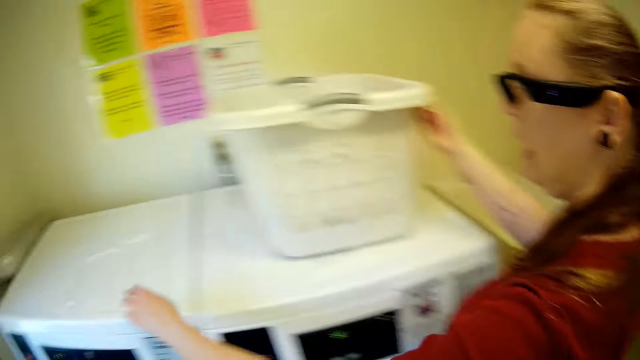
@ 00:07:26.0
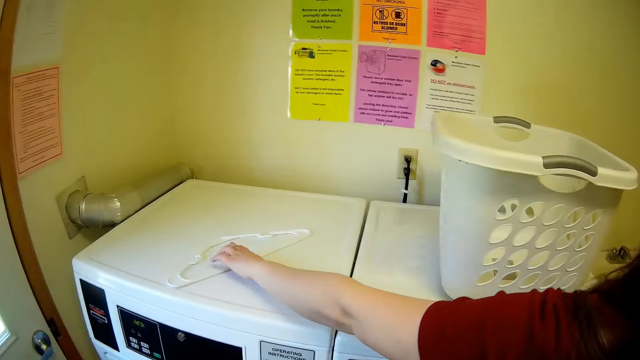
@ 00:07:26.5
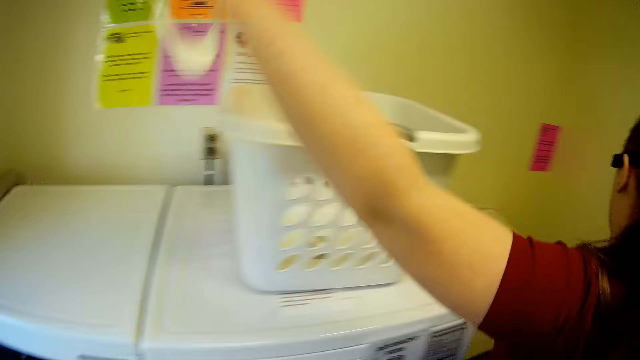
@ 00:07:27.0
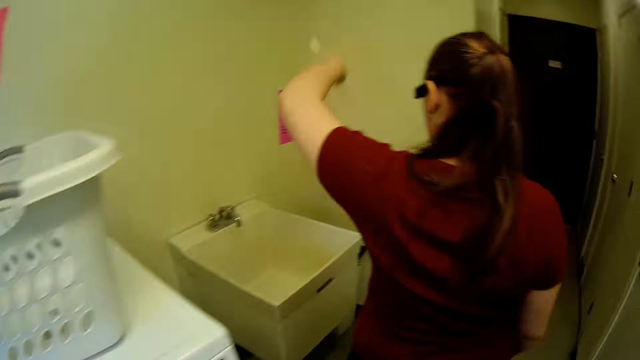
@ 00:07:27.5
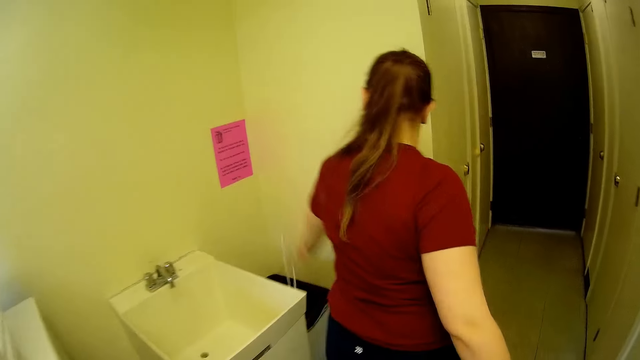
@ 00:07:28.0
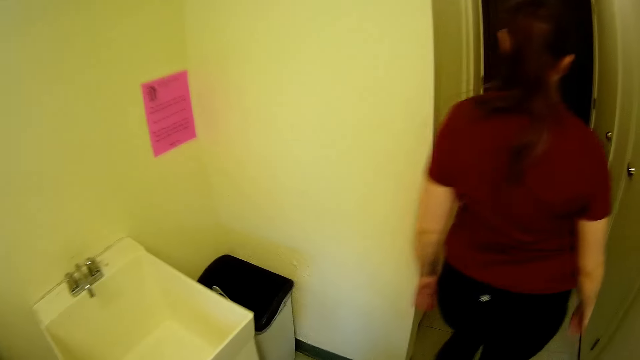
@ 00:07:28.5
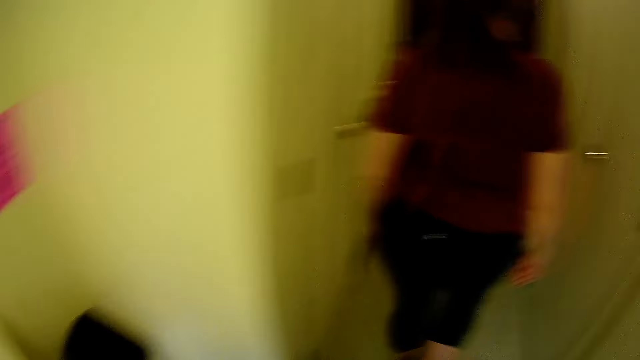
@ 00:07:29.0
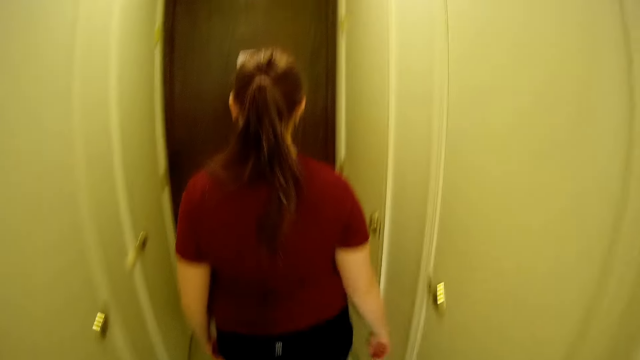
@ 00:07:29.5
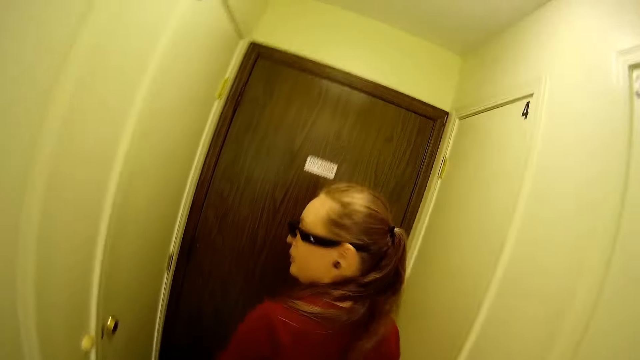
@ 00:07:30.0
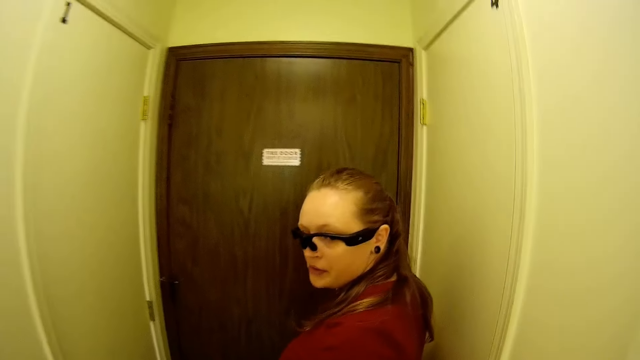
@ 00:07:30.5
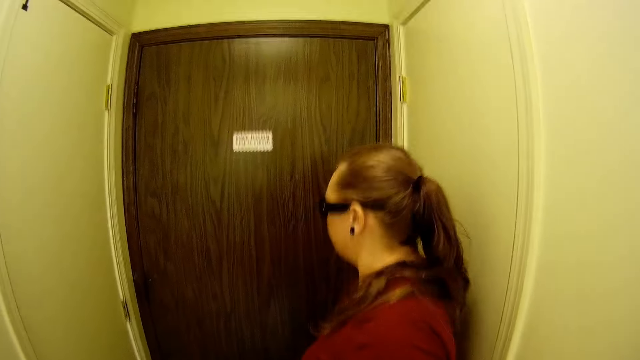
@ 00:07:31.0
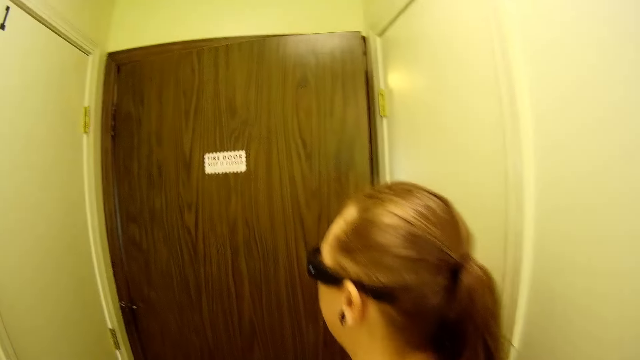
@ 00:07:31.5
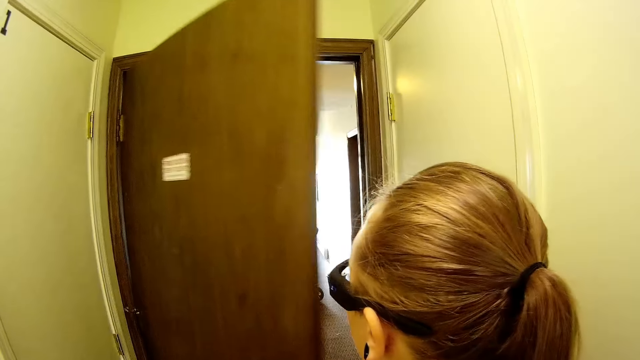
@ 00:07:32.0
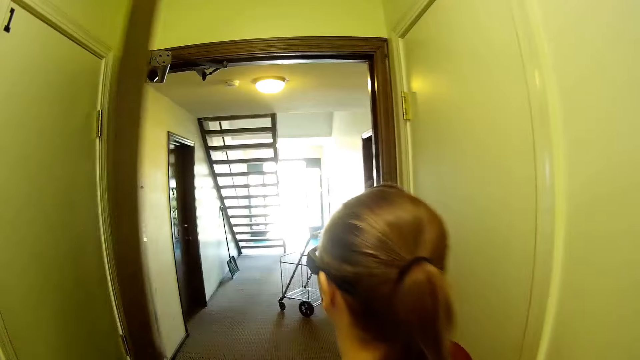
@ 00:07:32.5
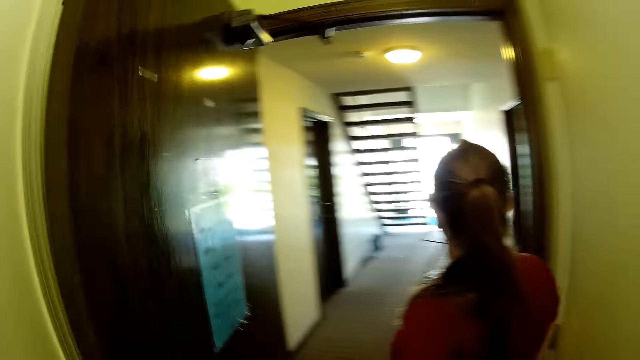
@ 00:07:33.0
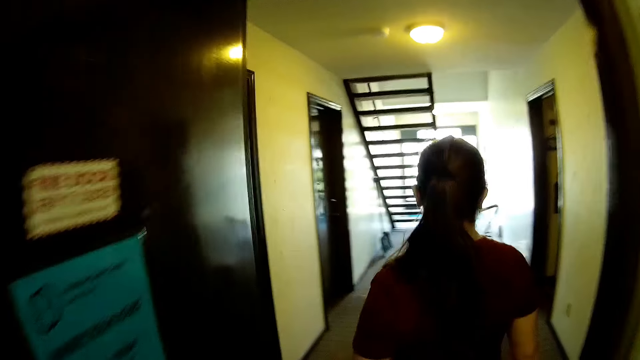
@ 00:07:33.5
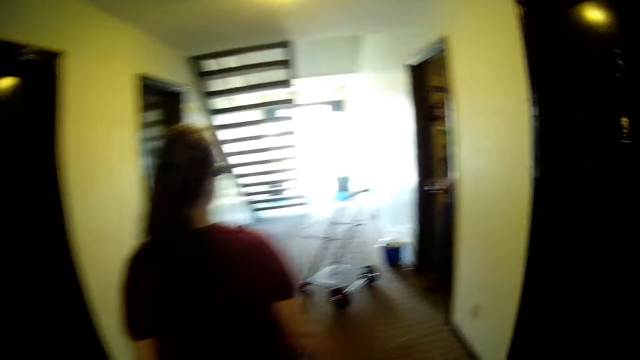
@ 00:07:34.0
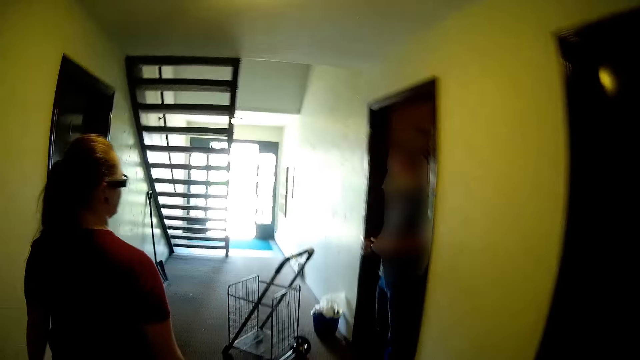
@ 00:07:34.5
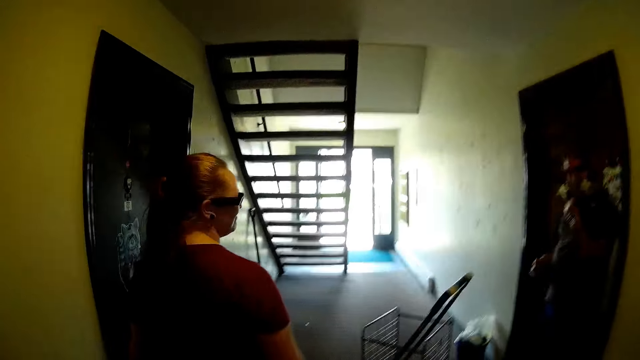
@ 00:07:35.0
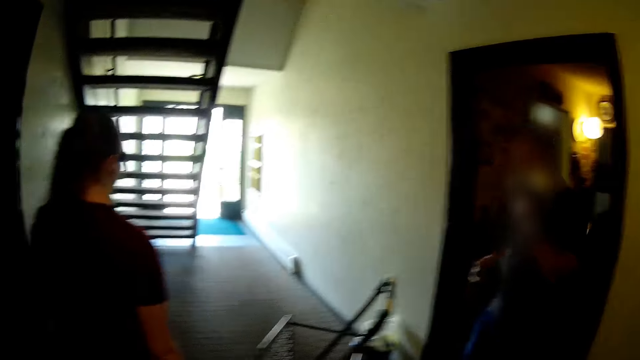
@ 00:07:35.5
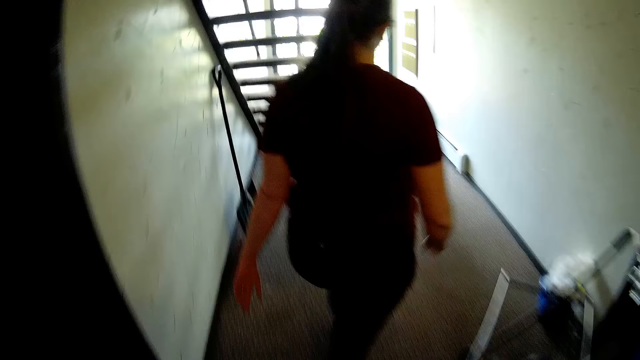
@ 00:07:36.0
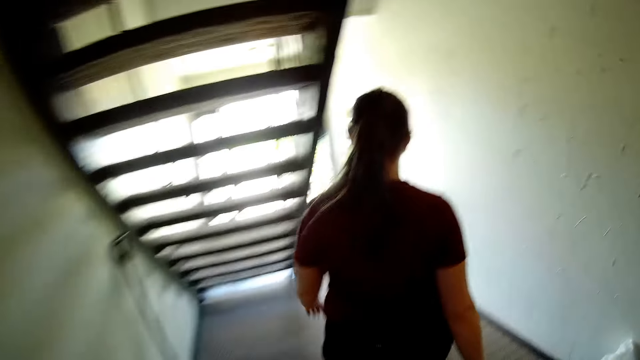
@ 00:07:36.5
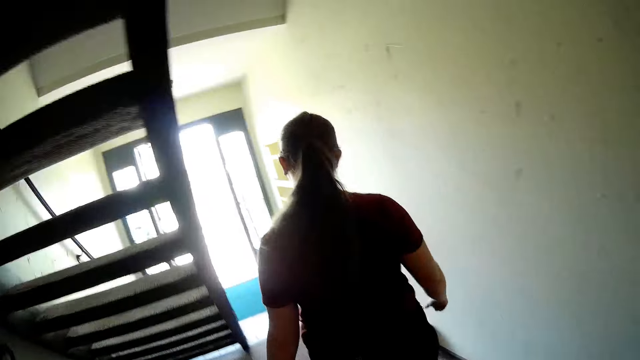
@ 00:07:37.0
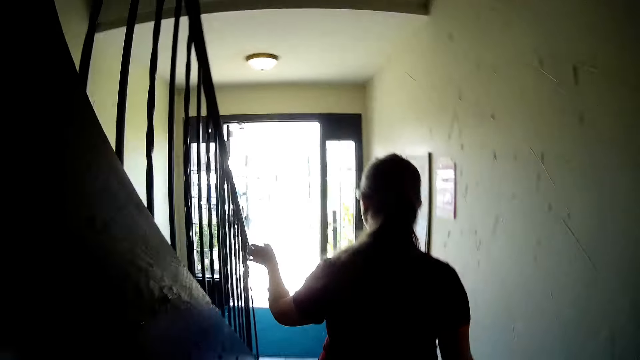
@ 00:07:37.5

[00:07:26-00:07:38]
The woman puts the laundry basket on top of the washing machine with her right hand. The woman picks a hanger on the washing machine with her left hand and drops the hanger in a waste bin with her left hand. The woman moves around the room and walks towards the door of the laundry room. The camera wearer walks towards the door of the laundry room. The woman turns back. The camera wearer converses with the woman. The woman opens the door with her right hand and moves out of the room. The camera wearer walks out of the laundry room with the woman. They move around the room. They interact with a man in front of a room entrance.

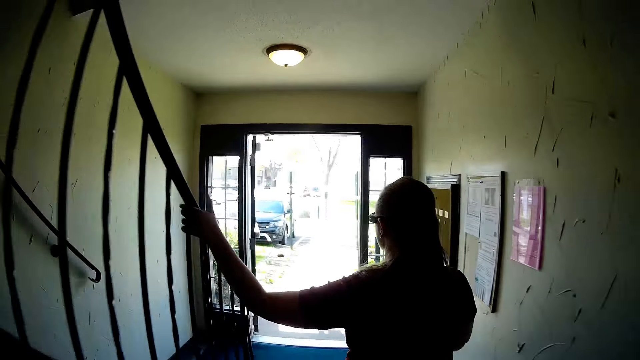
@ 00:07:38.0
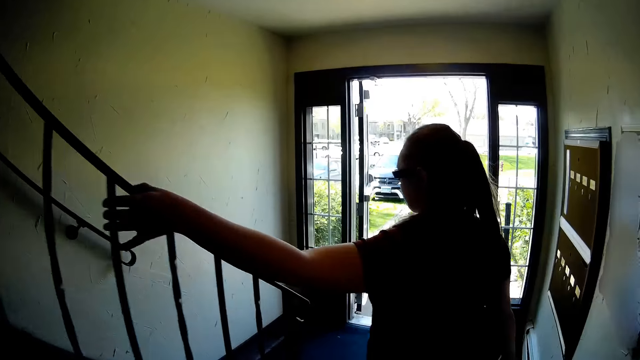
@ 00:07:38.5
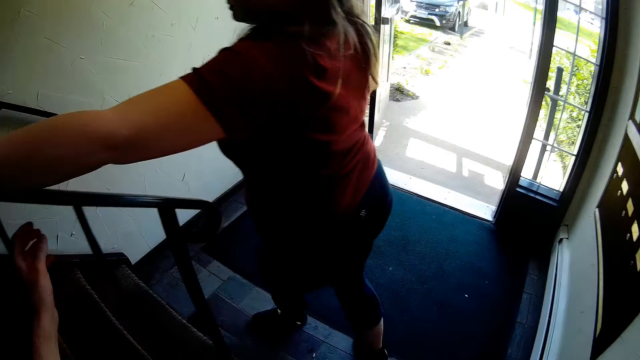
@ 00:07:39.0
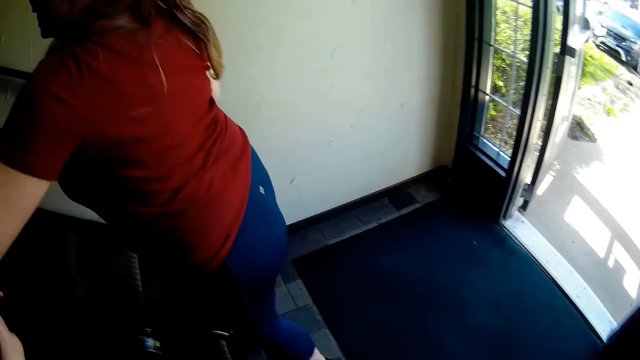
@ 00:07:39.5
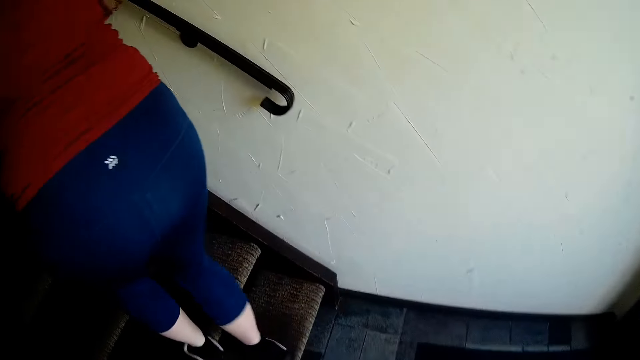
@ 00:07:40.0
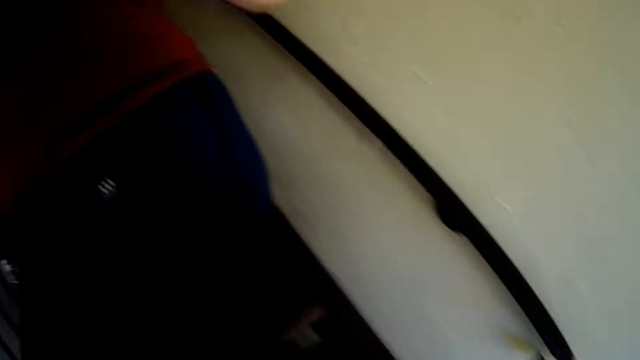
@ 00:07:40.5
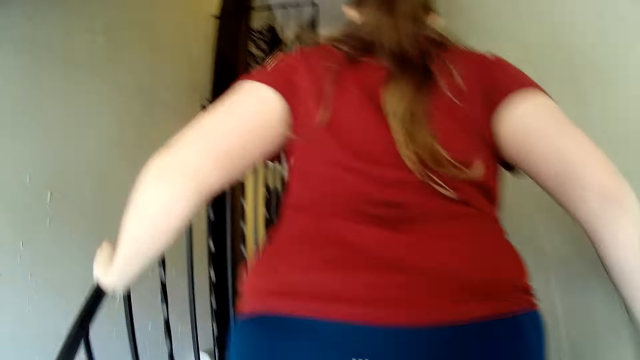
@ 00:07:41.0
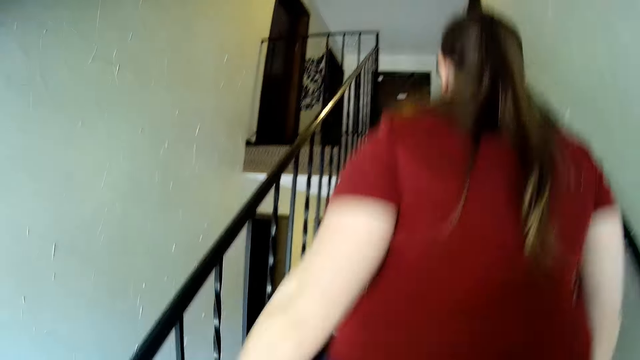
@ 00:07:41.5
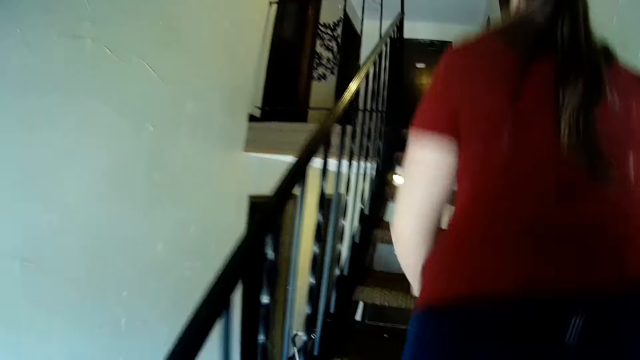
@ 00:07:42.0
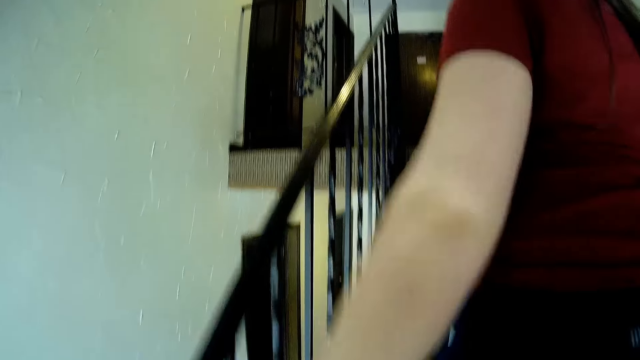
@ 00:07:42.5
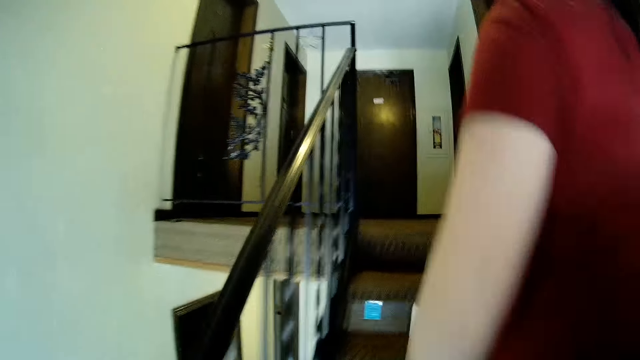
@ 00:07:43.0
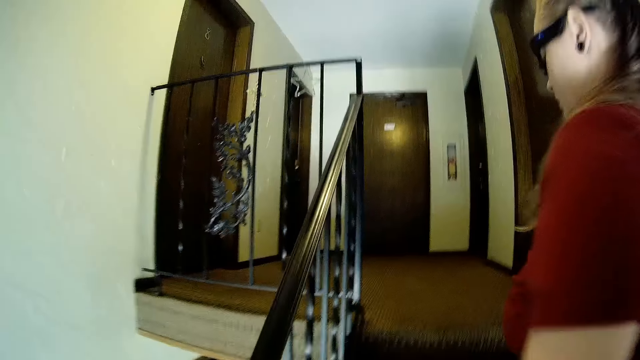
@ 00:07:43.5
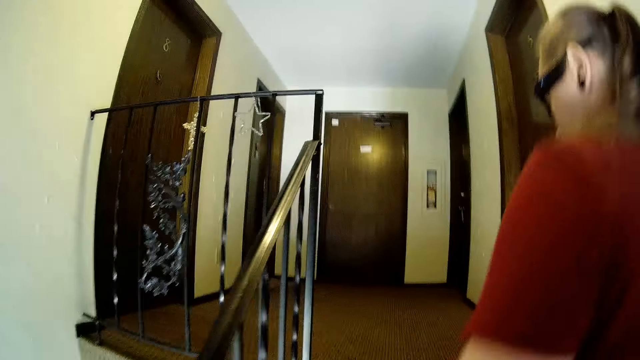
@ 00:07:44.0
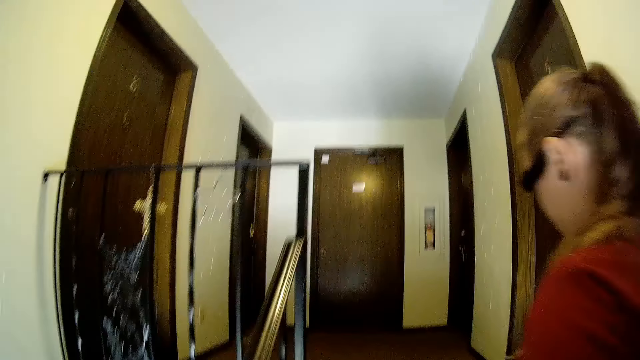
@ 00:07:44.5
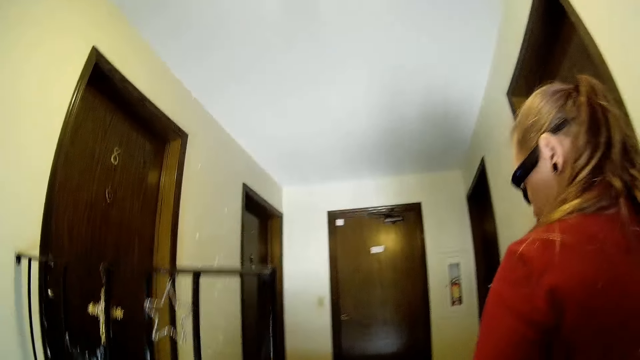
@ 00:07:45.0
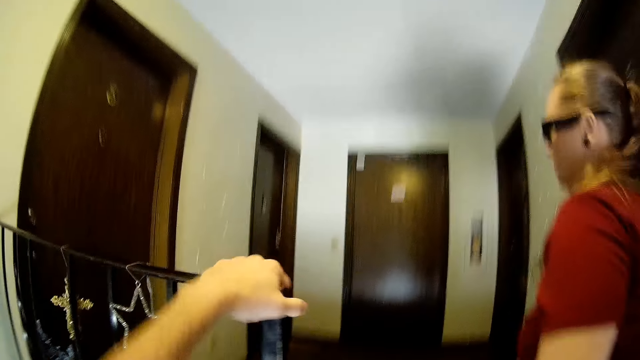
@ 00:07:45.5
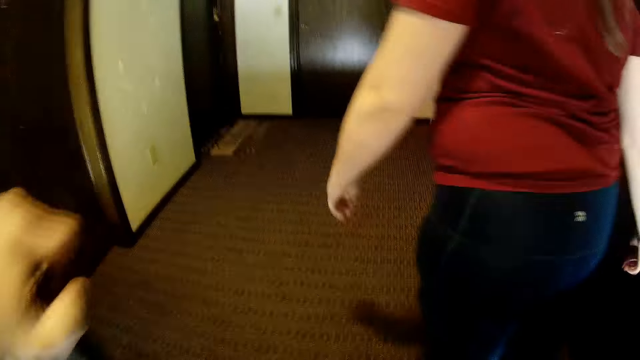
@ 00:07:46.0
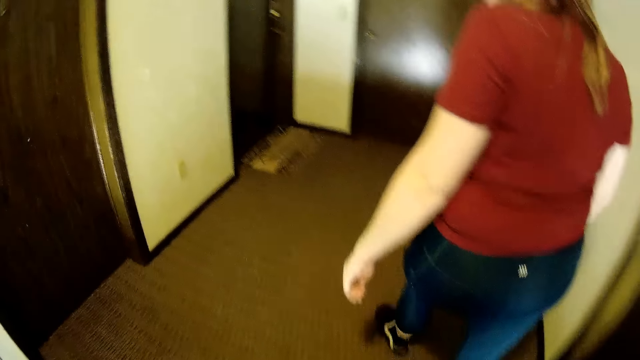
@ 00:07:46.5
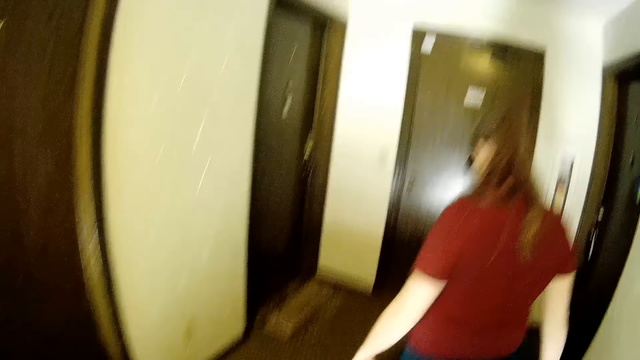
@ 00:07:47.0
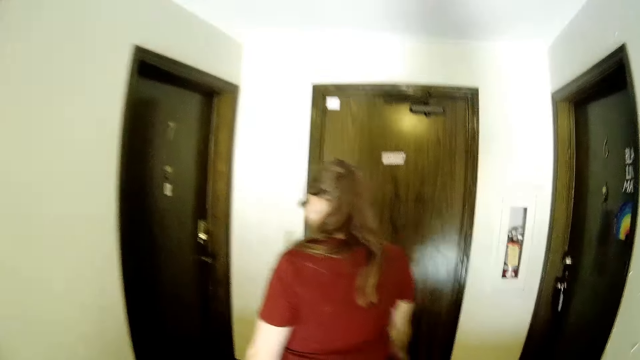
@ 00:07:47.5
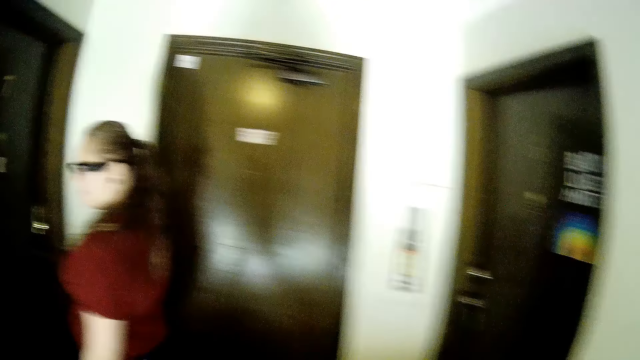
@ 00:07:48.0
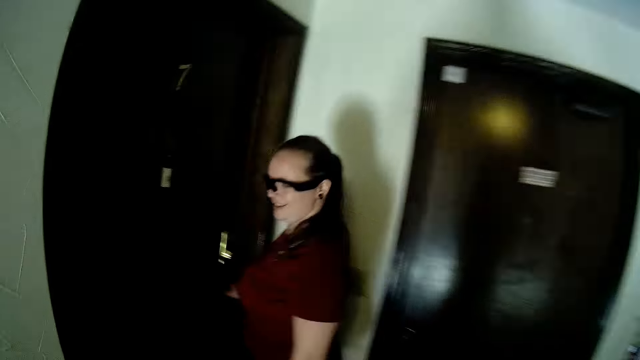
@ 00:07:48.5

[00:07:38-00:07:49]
The woman holds the staircase rail with her left hand. The camera wearer holds the staircase rail with his left hand. The woman walks up the staircase and holds the stairs with both hands. The camera wearer walks up the staircase. The woman releases the handrails from her hands. The camera wearer holds the staircase rail with his left hand. The woman moves around the room.
